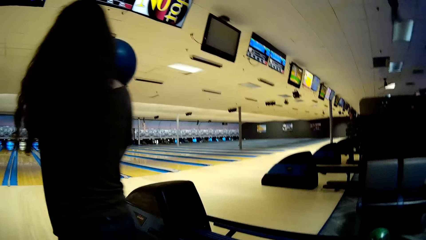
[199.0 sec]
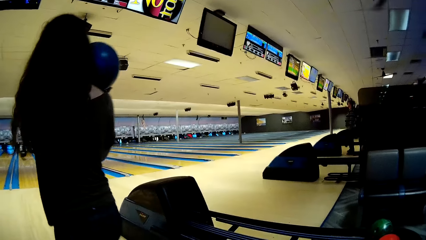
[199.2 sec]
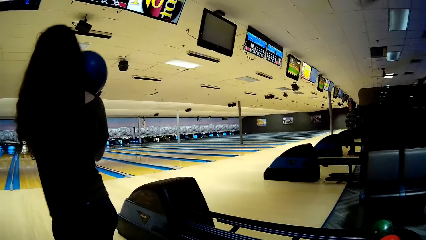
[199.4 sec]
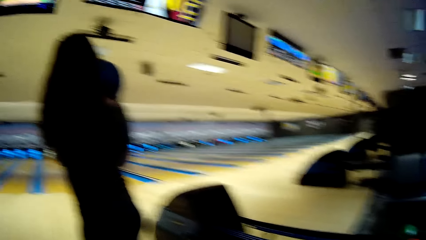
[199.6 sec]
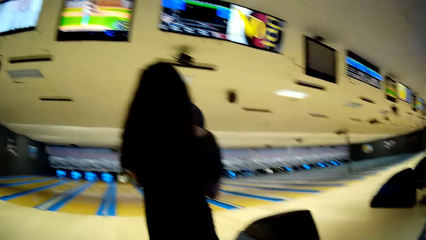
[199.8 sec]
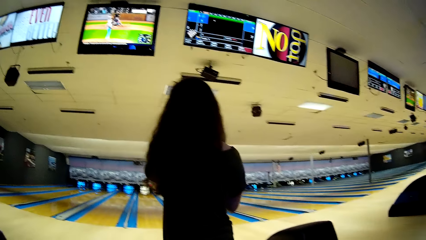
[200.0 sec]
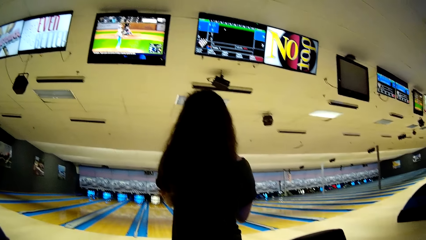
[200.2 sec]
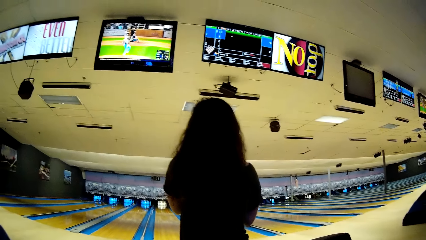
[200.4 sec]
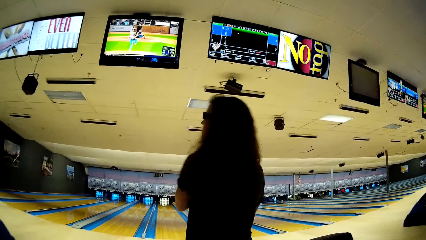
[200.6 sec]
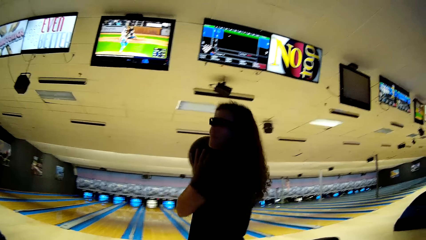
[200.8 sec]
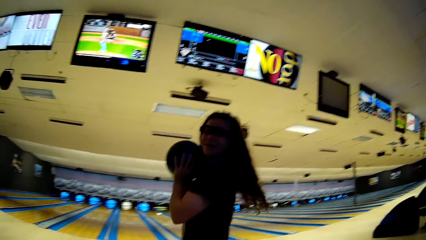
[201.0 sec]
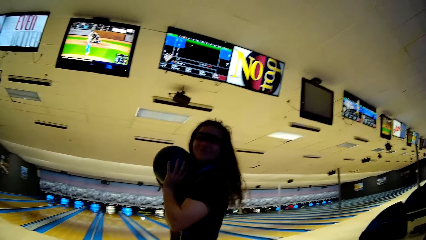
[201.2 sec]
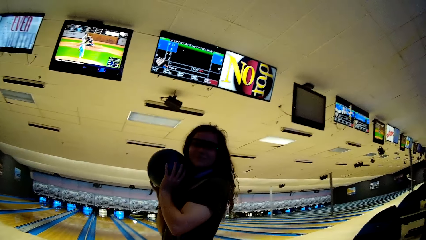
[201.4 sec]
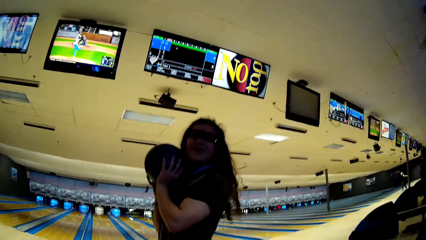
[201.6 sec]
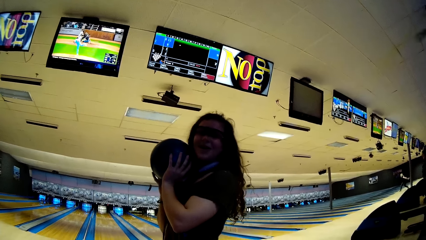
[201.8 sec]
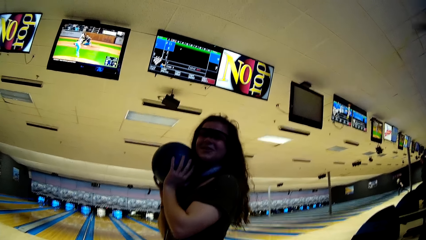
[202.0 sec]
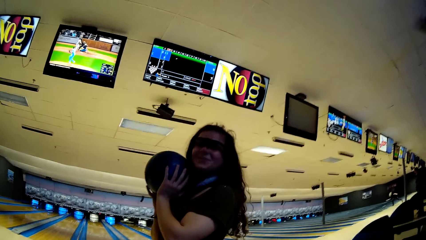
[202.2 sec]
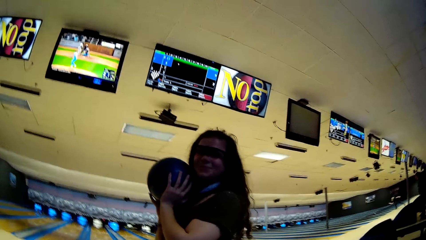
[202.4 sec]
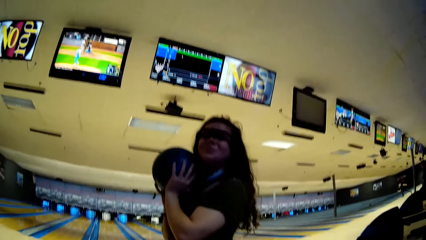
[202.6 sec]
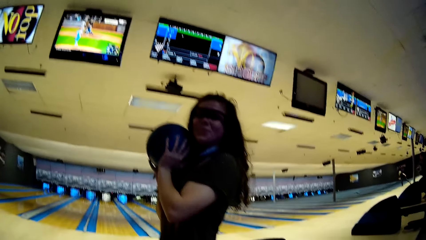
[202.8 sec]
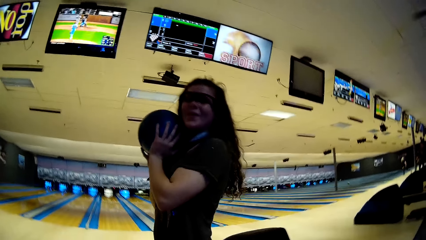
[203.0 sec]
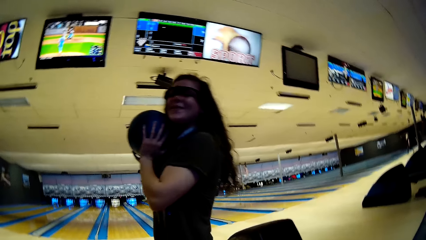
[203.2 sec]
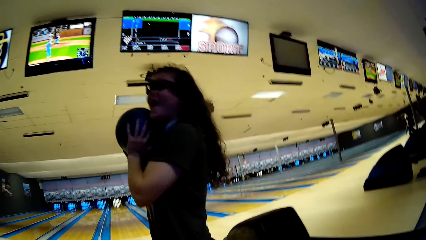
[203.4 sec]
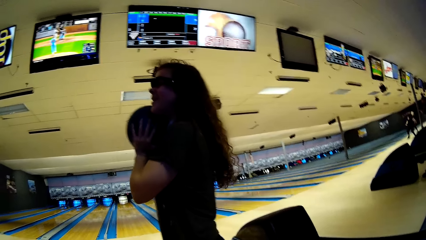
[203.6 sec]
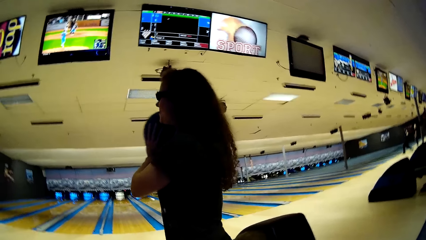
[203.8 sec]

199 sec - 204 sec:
The woman holds the bowling ball and walks on the floor. The woman turns, looks at the camera wearer and nods her head.
